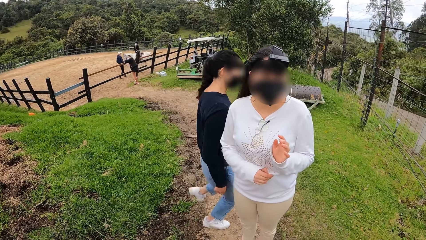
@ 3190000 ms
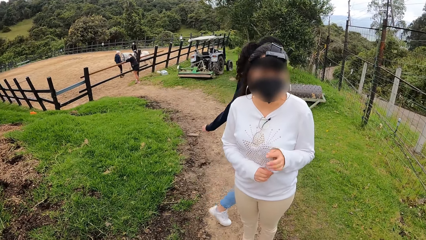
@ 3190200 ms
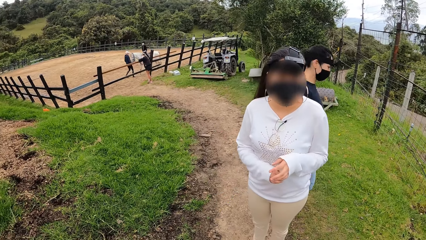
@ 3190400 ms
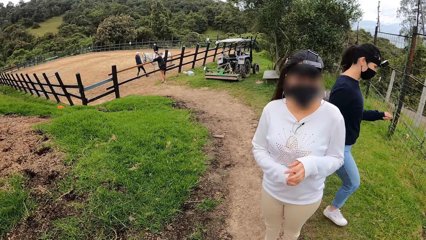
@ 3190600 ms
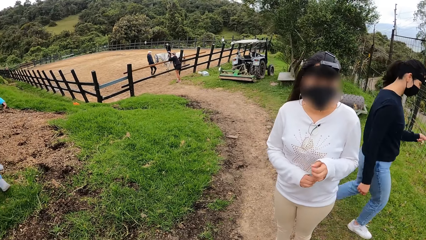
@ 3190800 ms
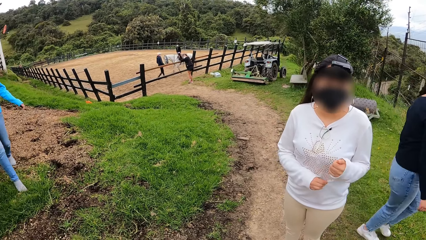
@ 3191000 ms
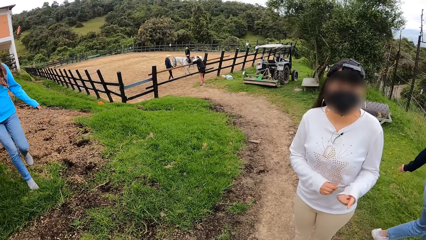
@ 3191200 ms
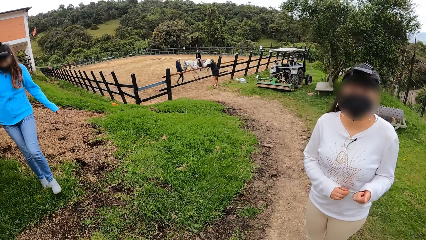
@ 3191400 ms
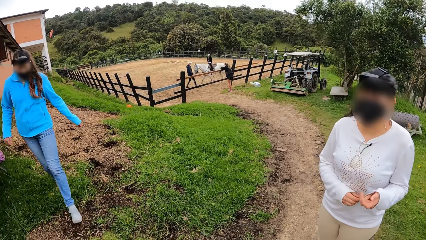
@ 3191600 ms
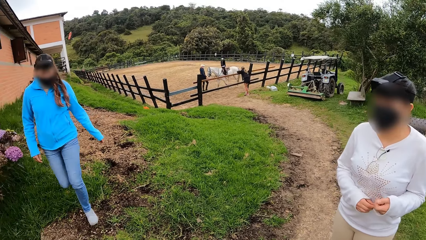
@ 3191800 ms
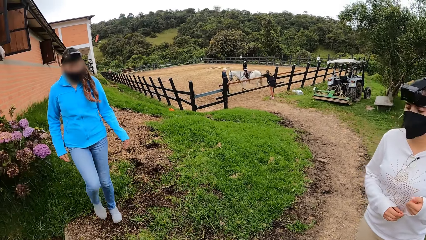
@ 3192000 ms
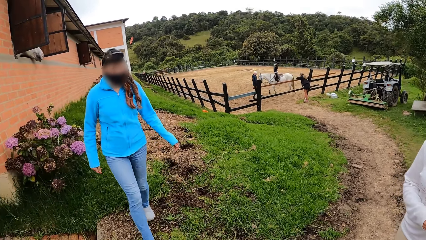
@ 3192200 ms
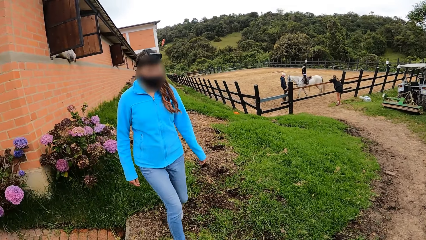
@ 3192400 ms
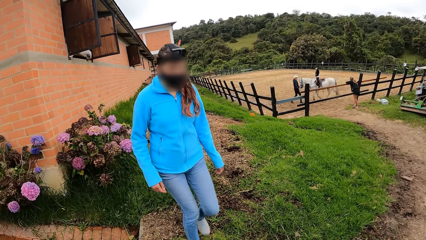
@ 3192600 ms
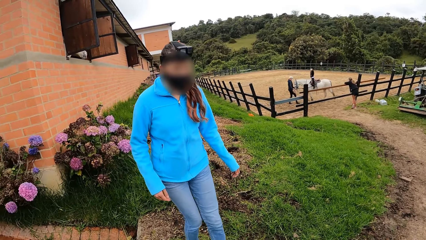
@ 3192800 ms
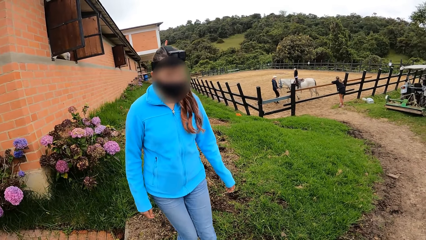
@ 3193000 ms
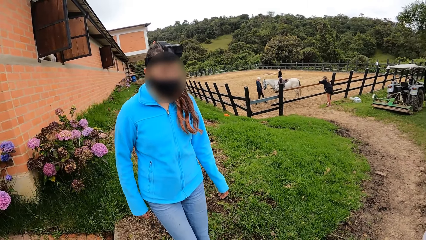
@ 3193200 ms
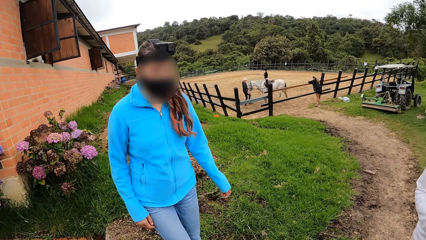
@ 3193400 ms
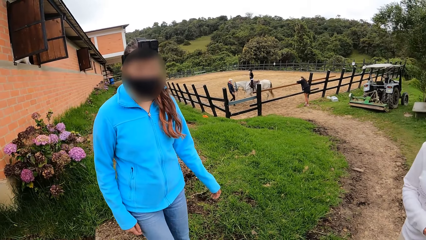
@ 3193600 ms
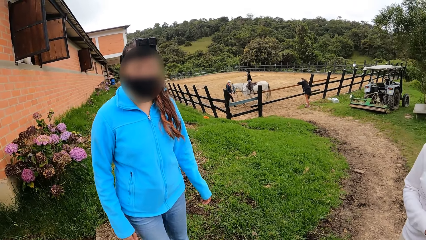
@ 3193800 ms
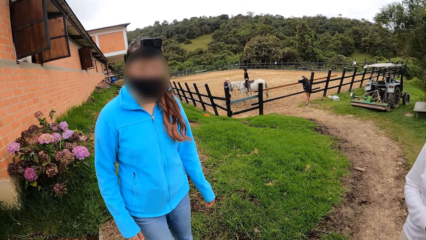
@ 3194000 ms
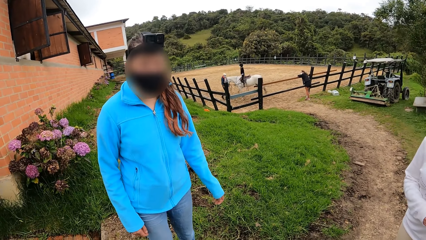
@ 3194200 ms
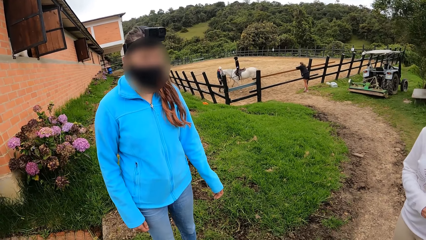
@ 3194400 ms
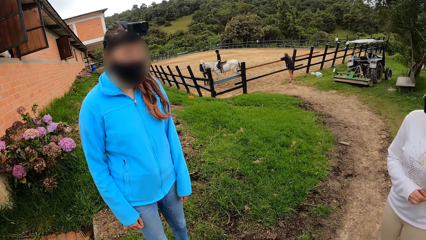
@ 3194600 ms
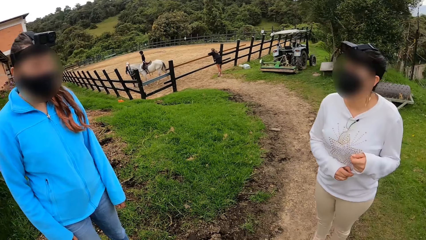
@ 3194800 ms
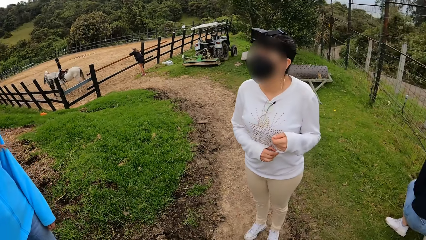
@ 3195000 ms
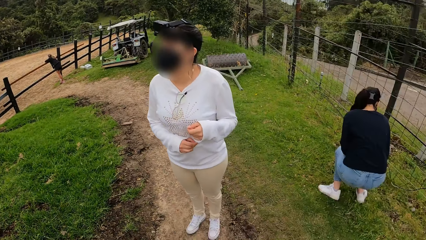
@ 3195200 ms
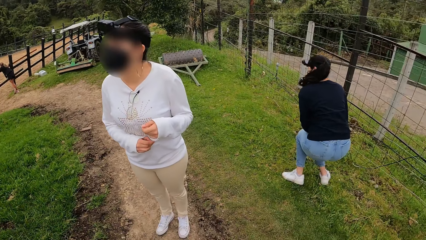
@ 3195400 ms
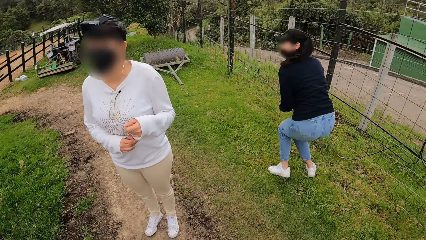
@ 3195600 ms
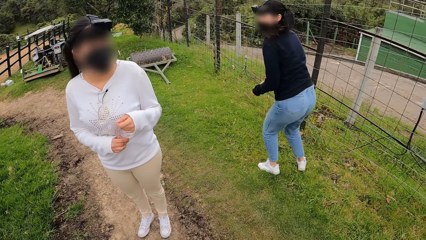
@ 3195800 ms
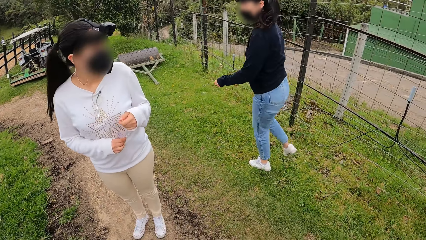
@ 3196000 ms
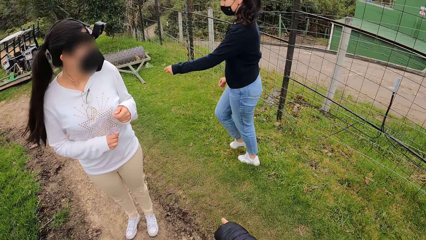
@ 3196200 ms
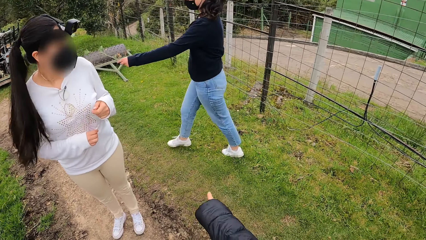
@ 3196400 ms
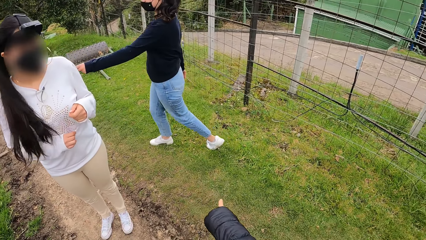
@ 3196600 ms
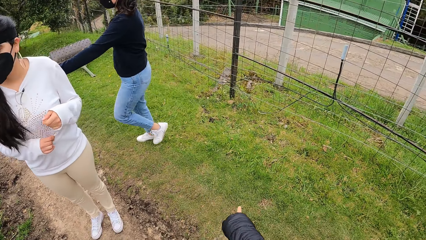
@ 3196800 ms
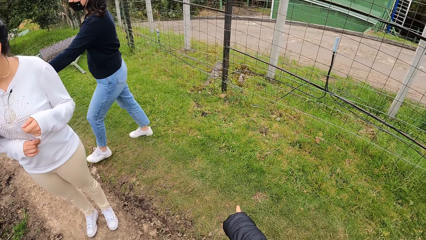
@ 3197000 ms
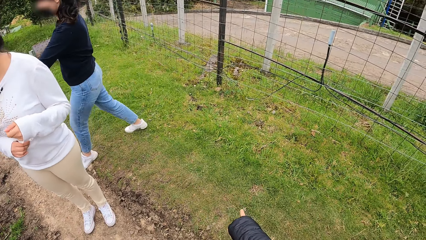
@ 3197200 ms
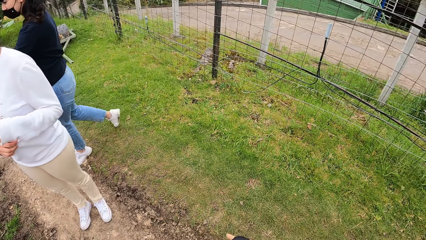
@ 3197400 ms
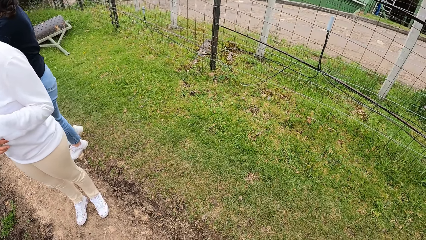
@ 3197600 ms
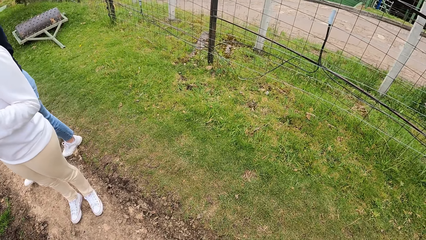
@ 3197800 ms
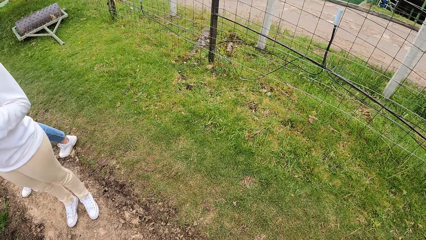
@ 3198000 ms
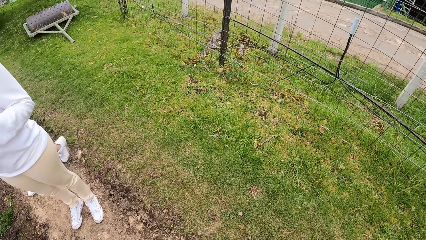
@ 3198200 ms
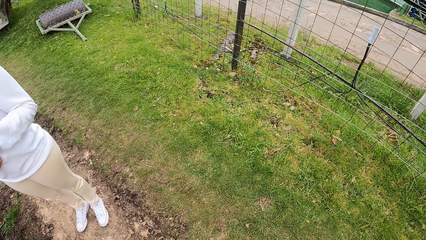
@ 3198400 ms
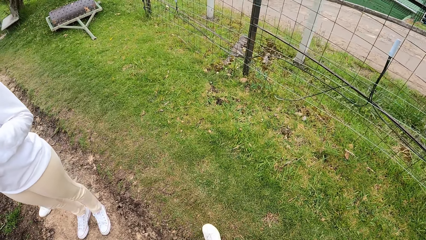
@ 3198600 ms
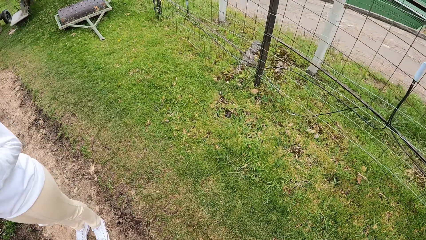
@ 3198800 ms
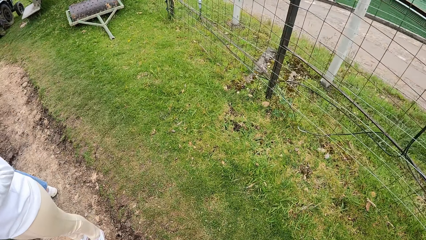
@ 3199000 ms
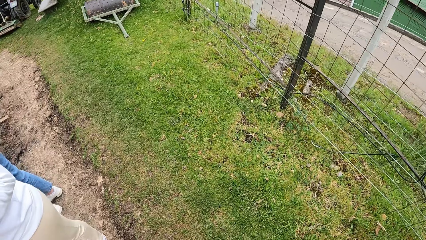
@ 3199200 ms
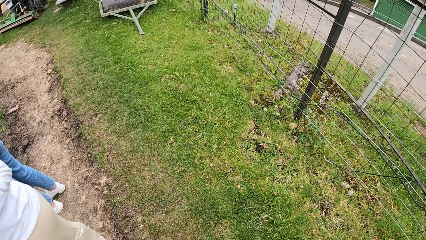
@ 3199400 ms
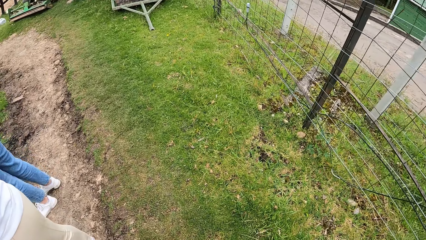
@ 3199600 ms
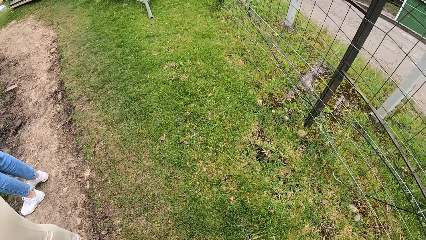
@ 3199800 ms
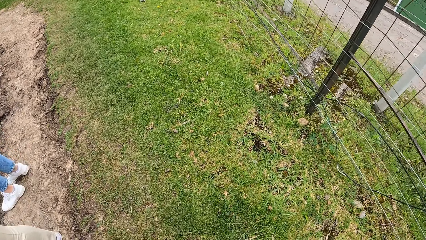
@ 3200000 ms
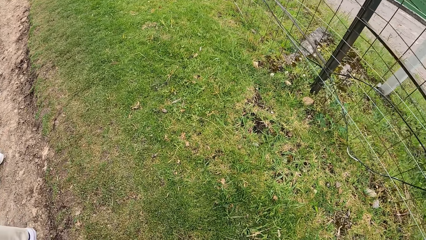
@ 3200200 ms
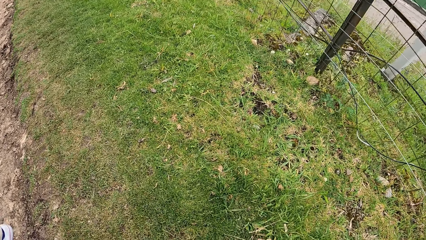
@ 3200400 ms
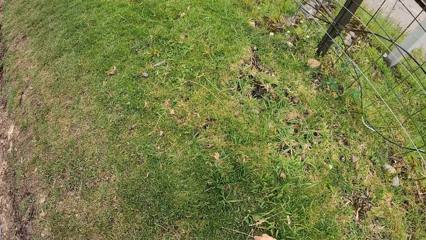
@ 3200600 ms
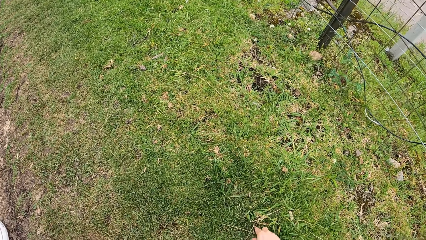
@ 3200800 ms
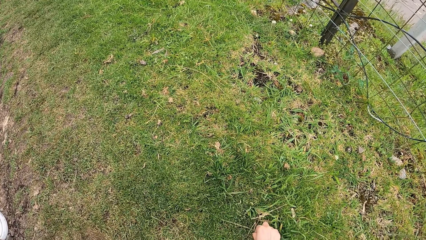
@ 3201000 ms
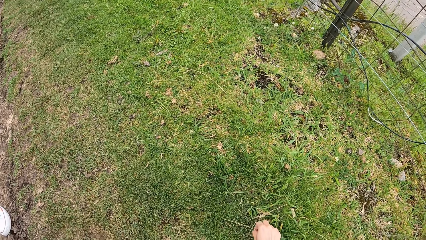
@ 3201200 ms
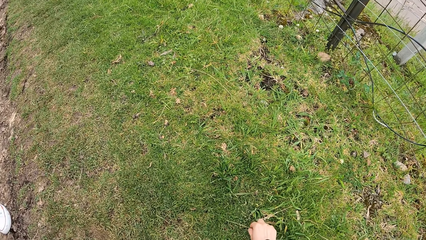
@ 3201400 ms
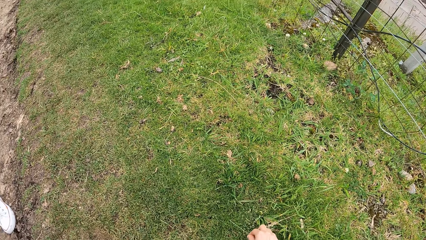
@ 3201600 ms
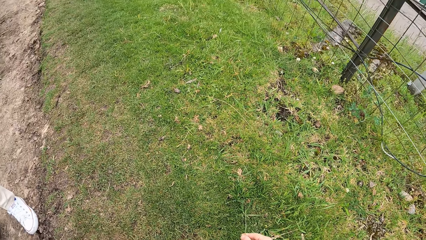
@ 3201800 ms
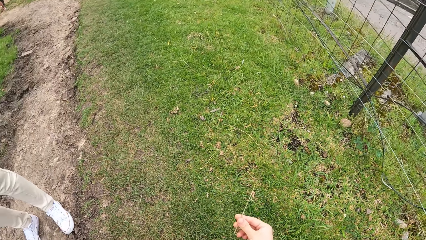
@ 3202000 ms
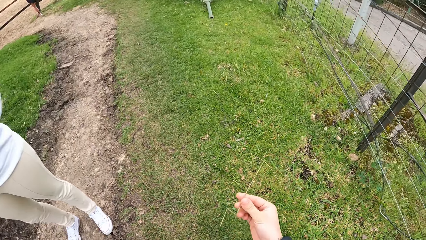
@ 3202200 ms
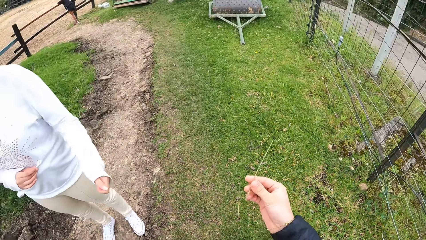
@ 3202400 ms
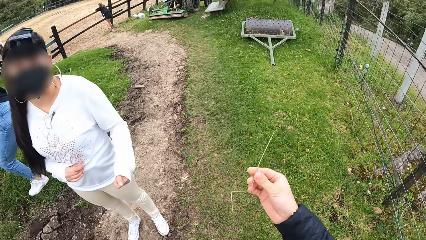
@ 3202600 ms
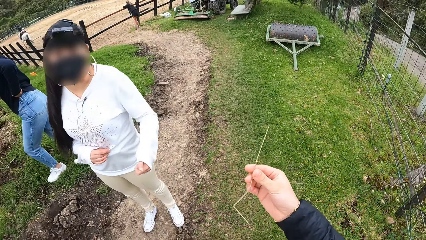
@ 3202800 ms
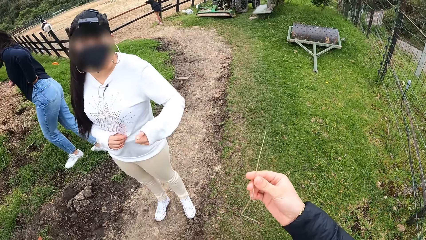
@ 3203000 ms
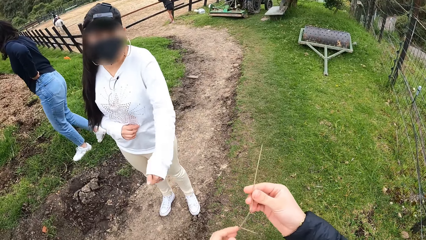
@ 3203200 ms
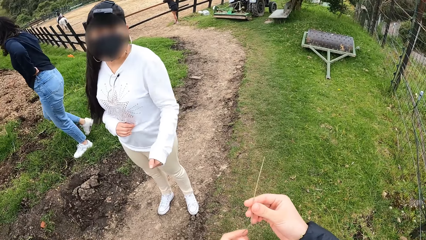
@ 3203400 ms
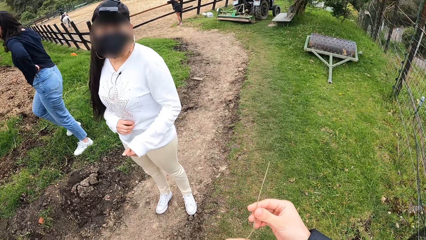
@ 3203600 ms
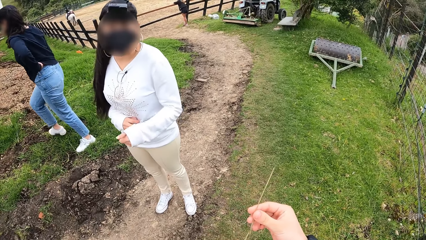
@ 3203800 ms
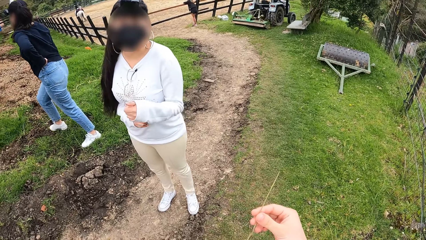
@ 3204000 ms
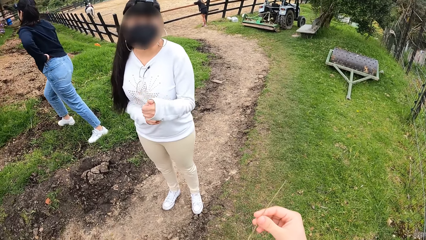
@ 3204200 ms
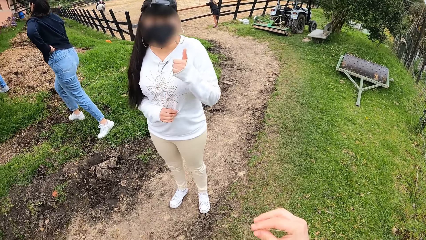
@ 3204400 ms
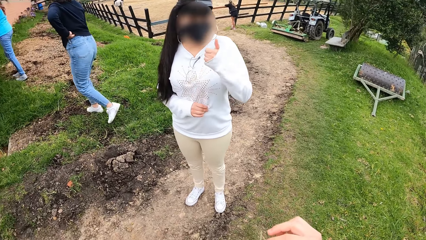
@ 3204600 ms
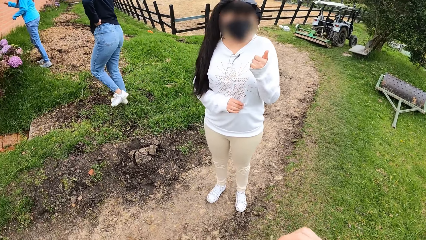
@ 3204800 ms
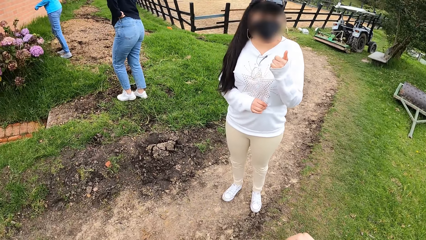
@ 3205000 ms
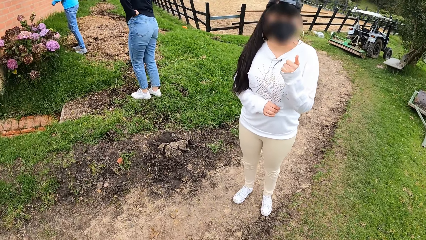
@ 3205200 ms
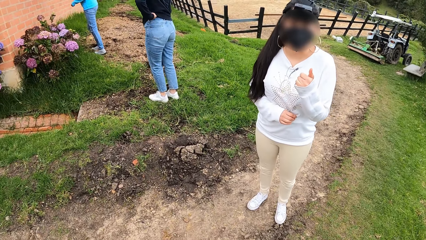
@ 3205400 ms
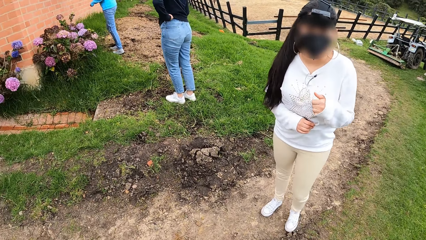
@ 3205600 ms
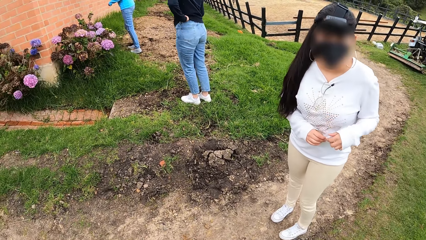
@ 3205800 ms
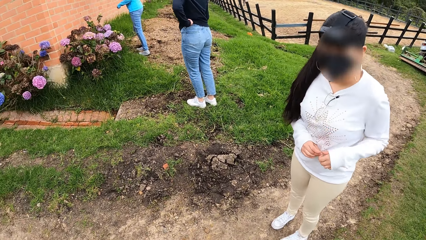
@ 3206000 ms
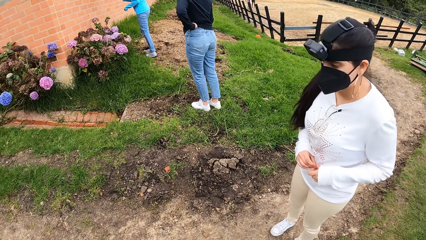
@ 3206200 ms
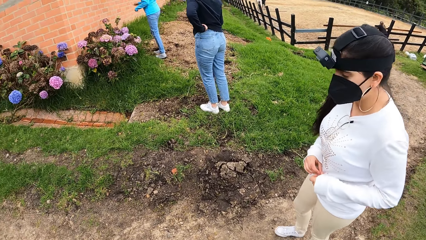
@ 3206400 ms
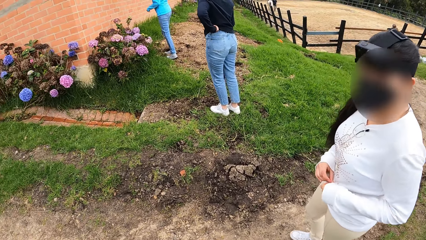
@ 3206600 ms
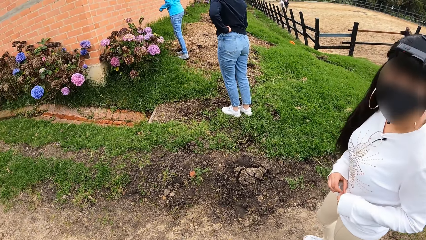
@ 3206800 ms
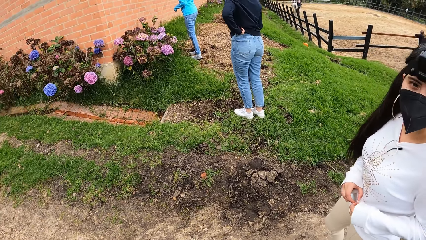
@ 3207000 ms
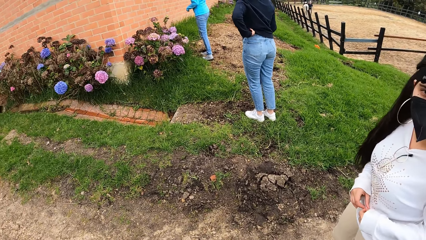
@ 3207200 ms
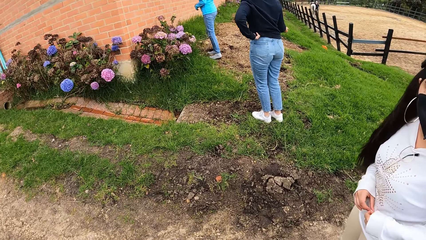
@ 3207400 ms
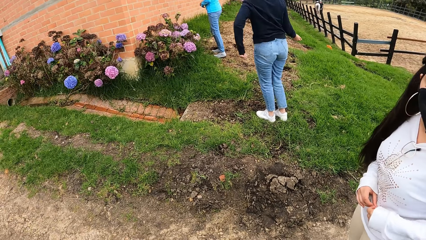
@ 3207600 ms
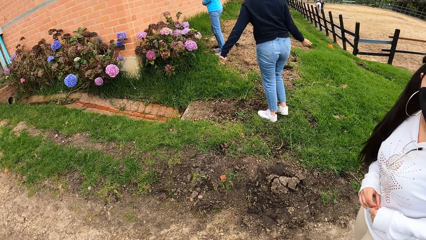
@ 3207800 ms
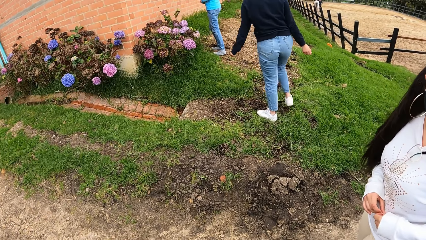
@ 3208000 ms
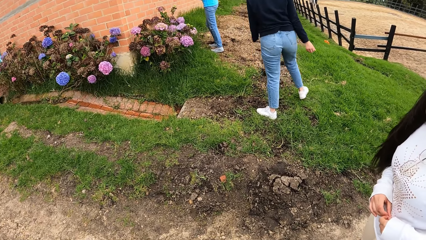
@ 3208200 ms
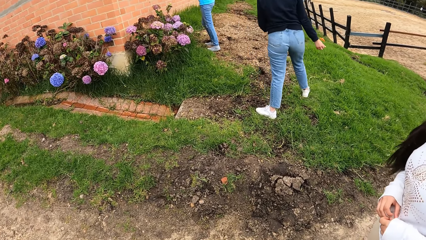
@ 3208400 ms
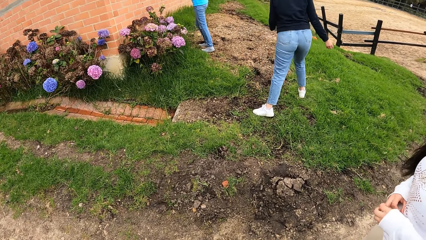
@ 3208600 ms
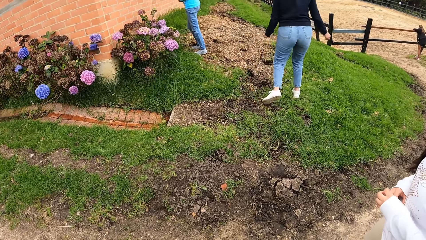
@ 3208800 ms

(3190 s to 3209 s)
The lady walks towards the camera wearer. Another lady picks a grass from the floor. The camera wearer points a finger, walks and picks grass. She holds the grass with her right hand. She interacts with another lady.
